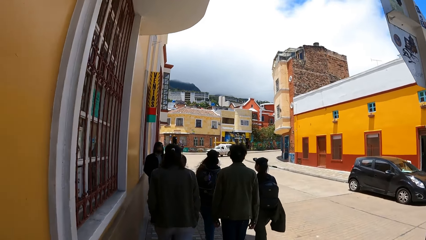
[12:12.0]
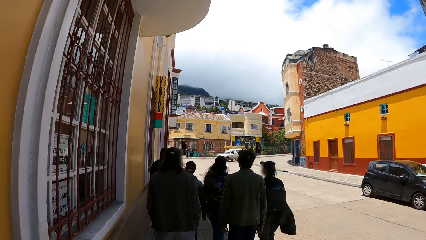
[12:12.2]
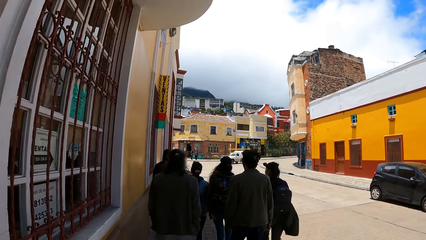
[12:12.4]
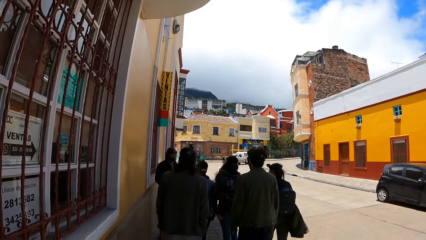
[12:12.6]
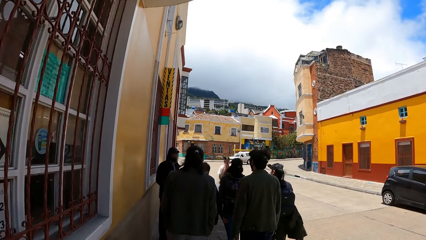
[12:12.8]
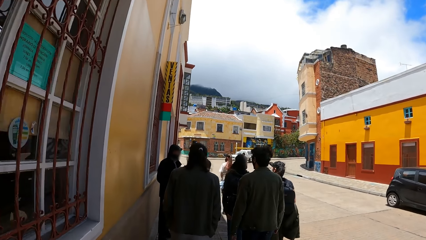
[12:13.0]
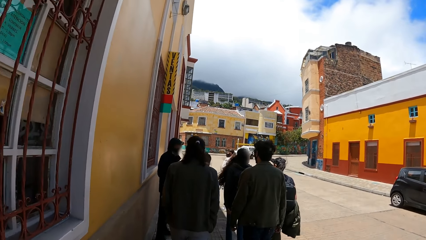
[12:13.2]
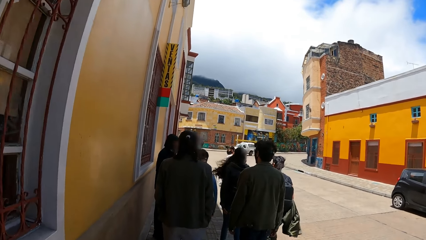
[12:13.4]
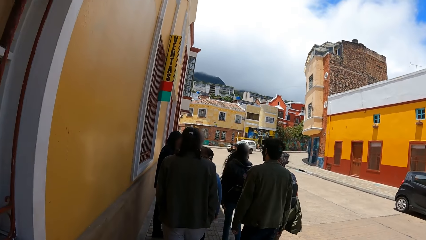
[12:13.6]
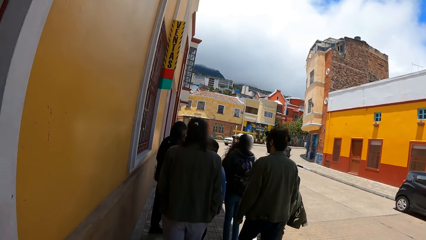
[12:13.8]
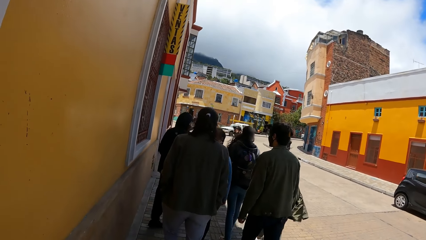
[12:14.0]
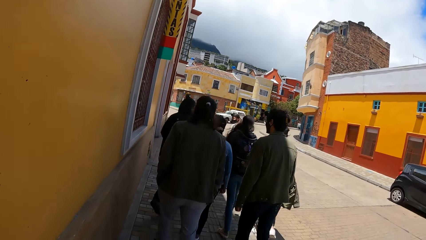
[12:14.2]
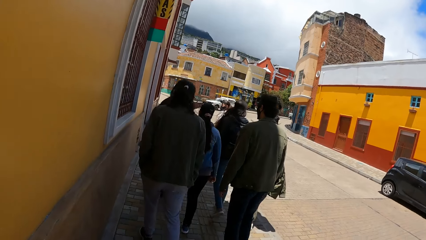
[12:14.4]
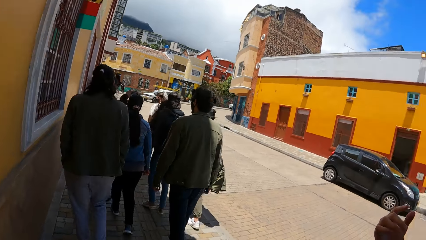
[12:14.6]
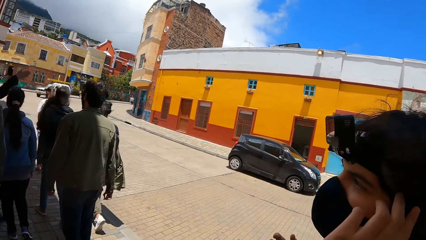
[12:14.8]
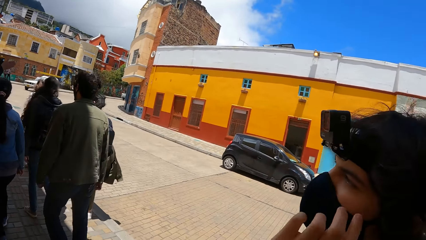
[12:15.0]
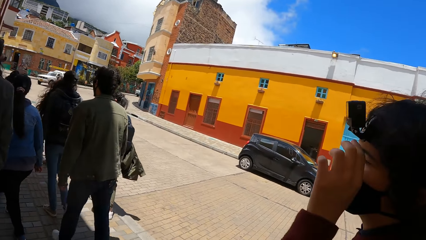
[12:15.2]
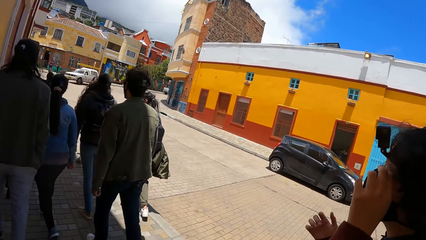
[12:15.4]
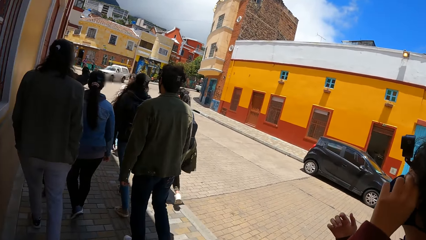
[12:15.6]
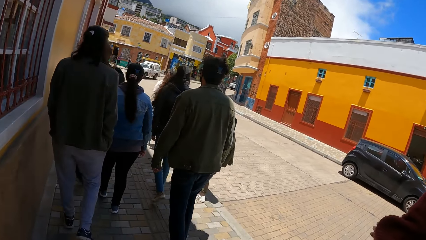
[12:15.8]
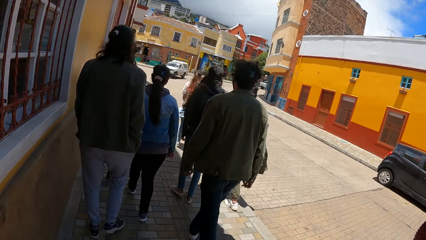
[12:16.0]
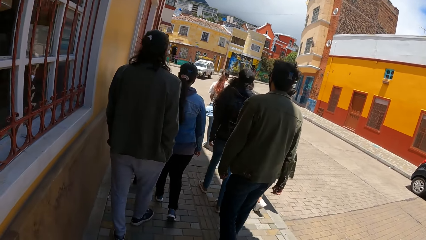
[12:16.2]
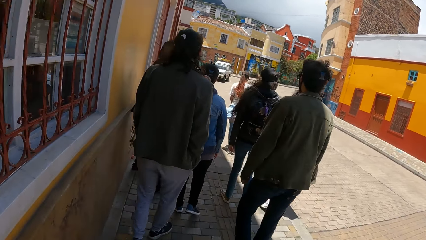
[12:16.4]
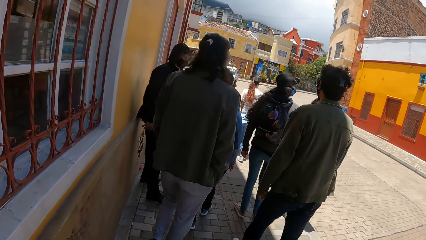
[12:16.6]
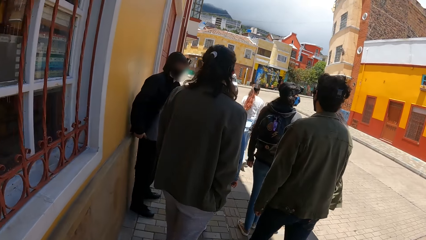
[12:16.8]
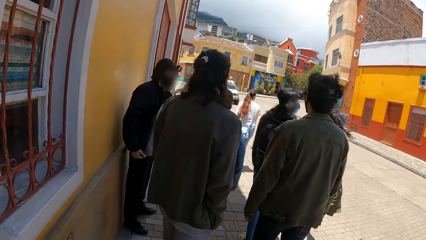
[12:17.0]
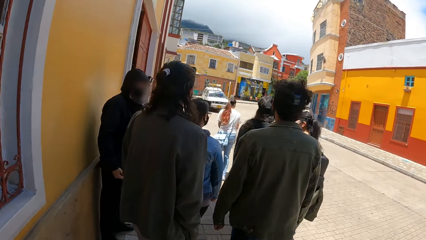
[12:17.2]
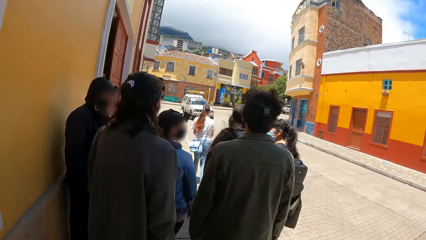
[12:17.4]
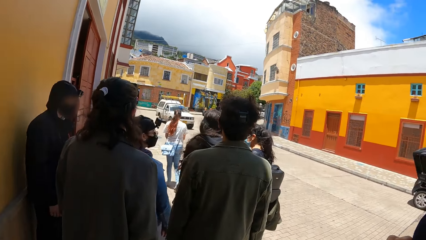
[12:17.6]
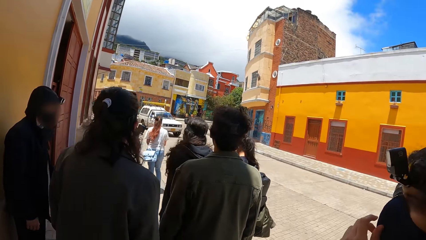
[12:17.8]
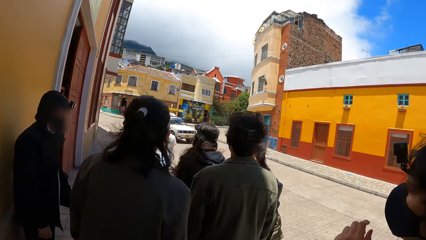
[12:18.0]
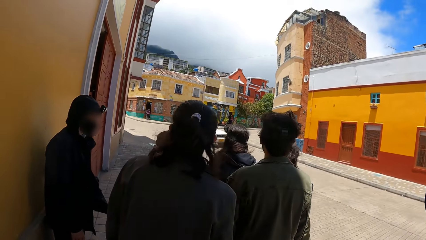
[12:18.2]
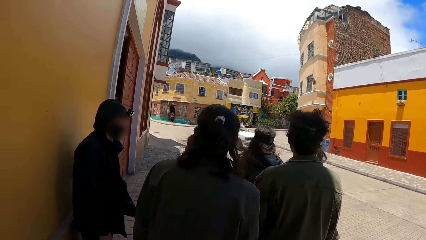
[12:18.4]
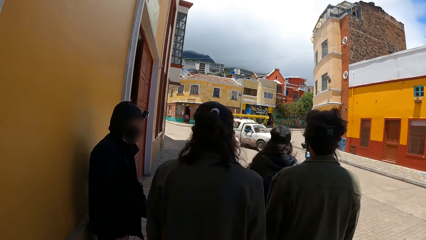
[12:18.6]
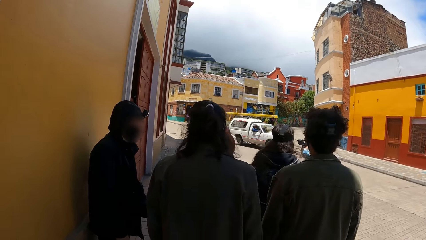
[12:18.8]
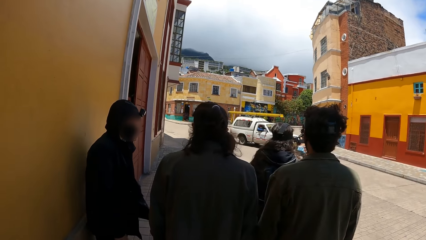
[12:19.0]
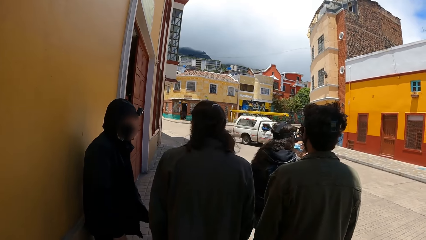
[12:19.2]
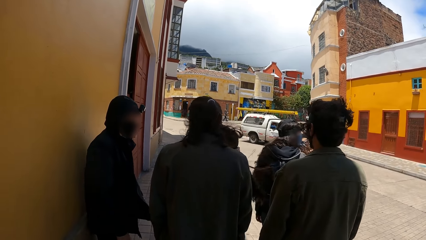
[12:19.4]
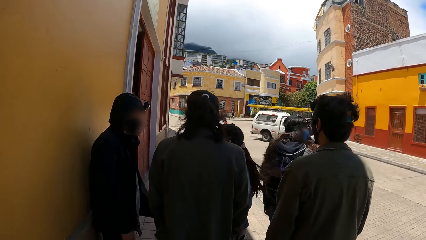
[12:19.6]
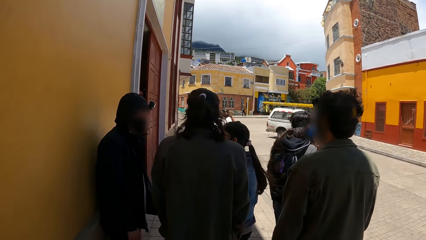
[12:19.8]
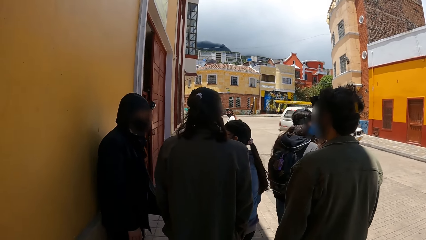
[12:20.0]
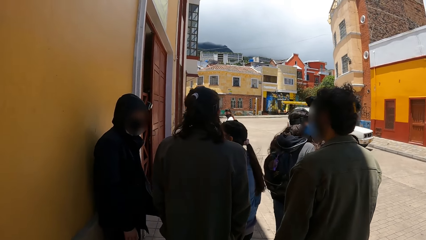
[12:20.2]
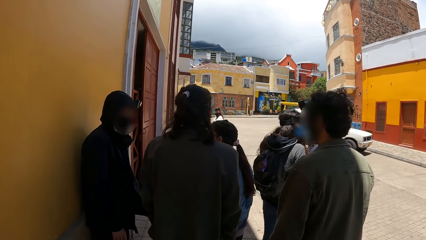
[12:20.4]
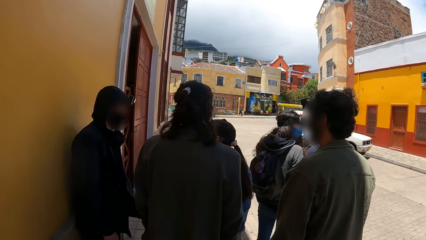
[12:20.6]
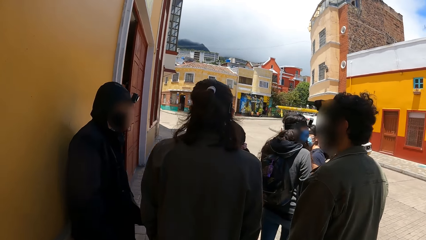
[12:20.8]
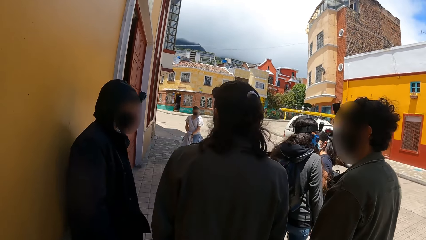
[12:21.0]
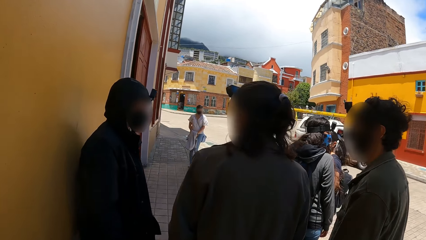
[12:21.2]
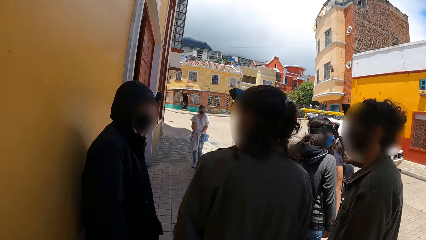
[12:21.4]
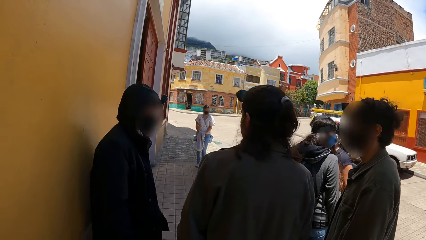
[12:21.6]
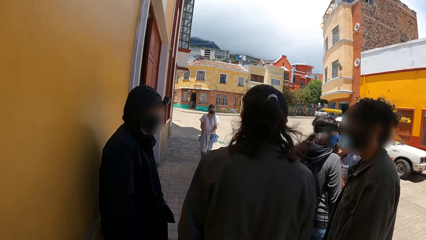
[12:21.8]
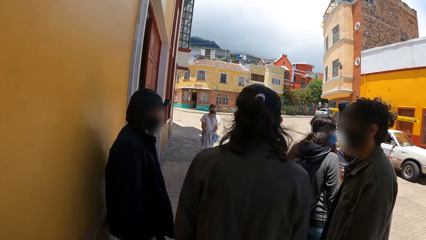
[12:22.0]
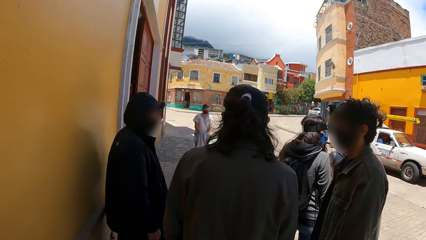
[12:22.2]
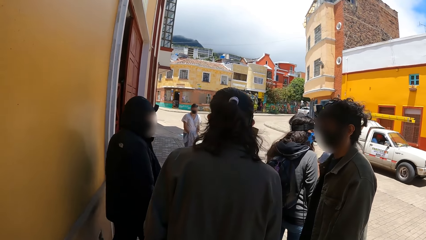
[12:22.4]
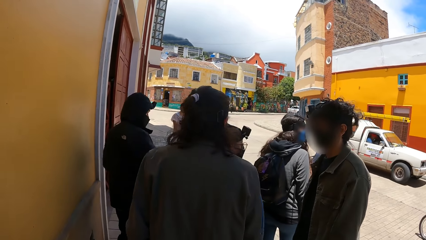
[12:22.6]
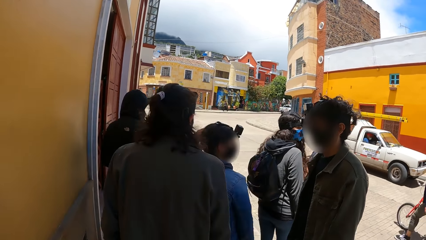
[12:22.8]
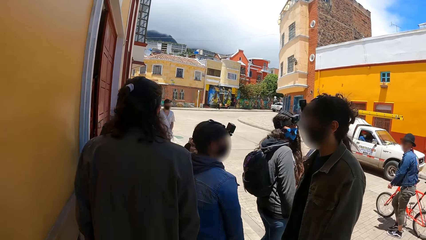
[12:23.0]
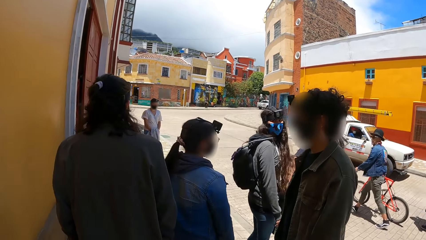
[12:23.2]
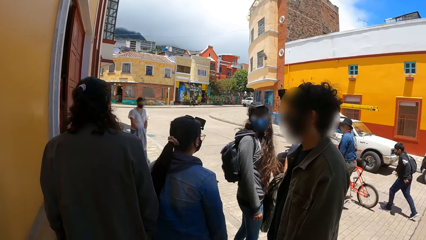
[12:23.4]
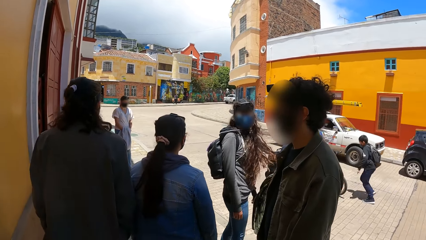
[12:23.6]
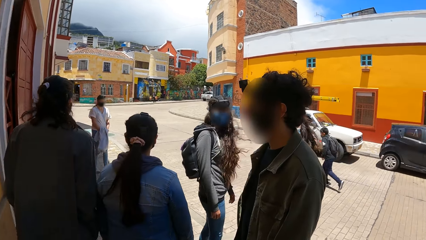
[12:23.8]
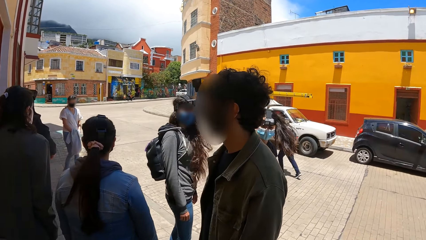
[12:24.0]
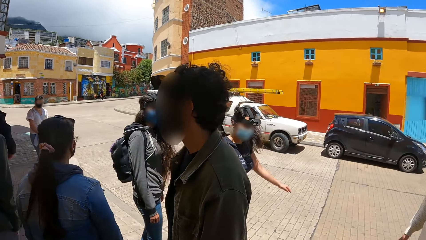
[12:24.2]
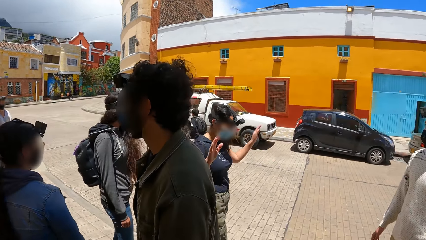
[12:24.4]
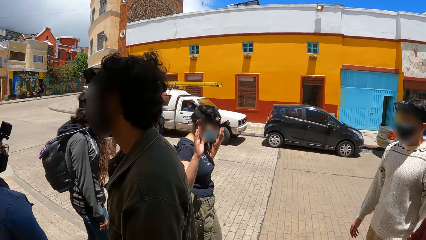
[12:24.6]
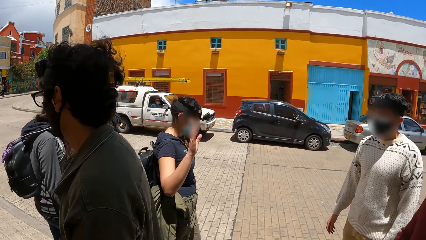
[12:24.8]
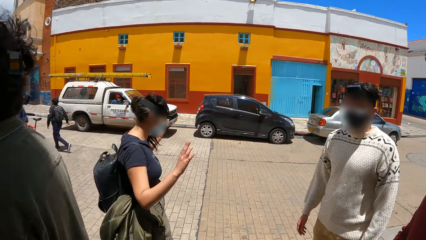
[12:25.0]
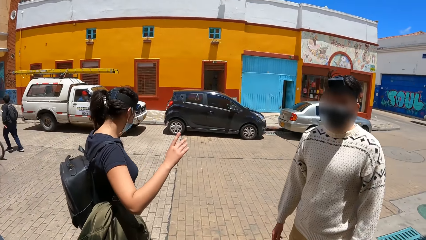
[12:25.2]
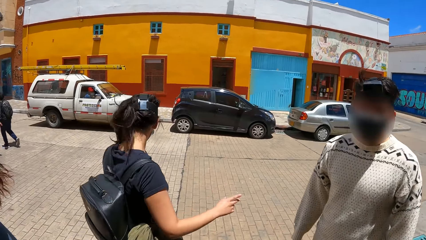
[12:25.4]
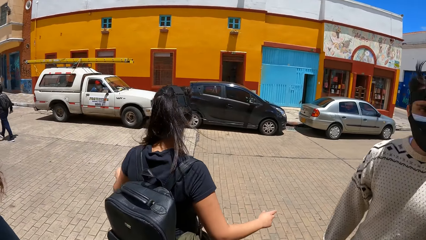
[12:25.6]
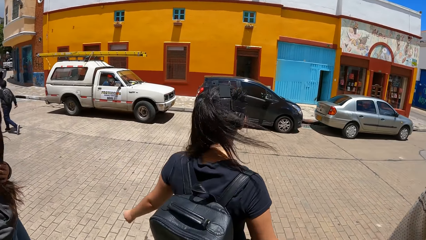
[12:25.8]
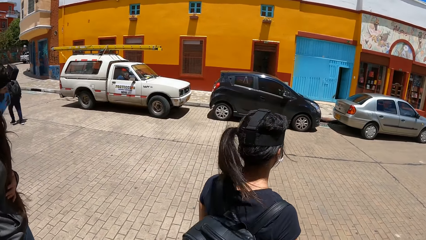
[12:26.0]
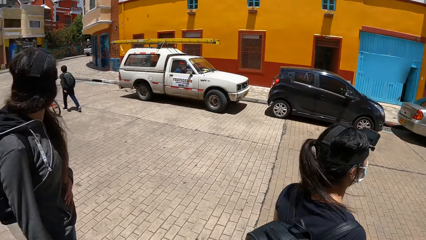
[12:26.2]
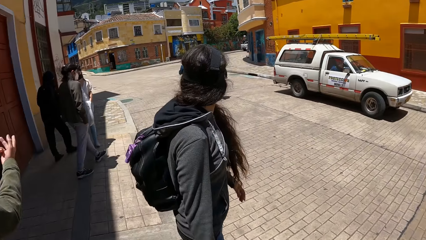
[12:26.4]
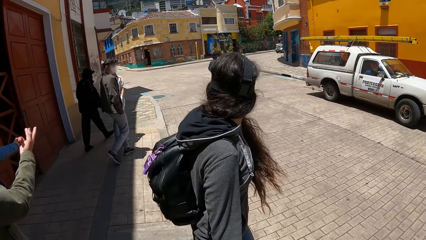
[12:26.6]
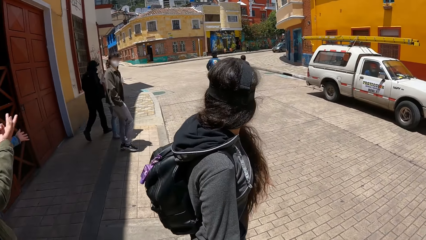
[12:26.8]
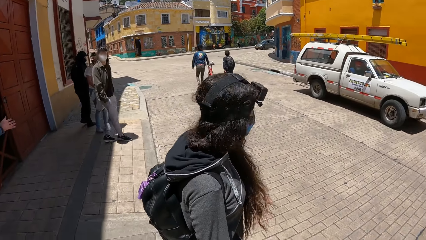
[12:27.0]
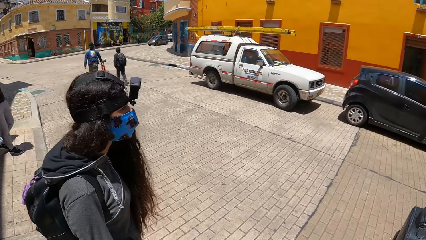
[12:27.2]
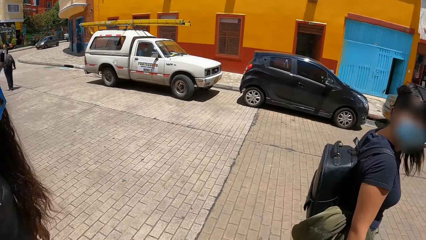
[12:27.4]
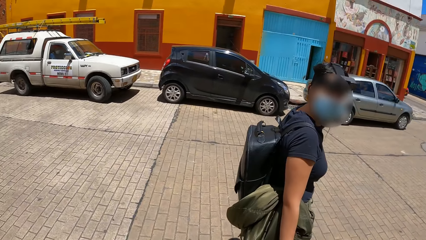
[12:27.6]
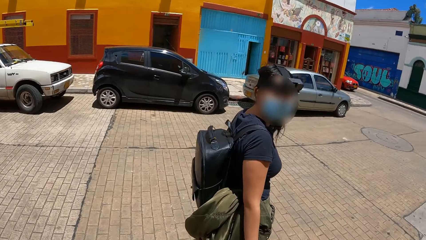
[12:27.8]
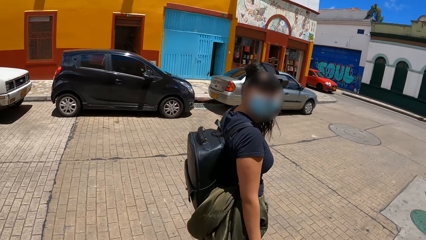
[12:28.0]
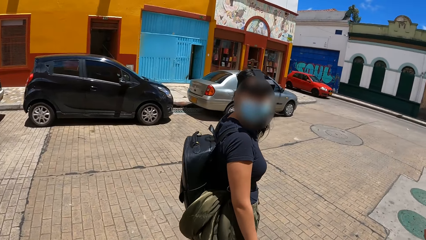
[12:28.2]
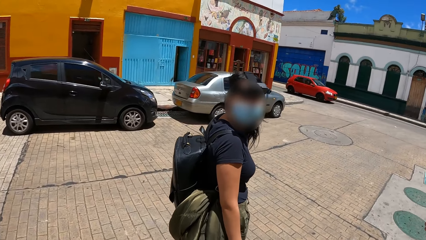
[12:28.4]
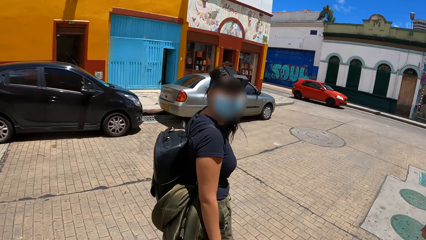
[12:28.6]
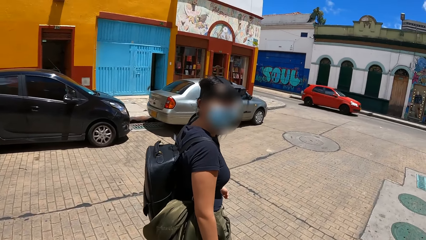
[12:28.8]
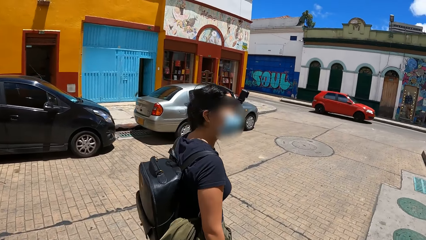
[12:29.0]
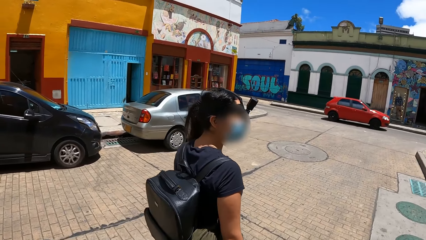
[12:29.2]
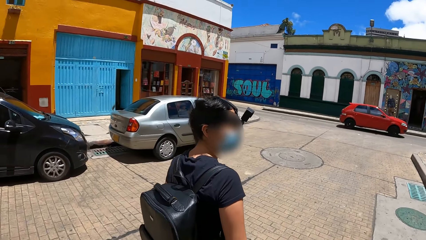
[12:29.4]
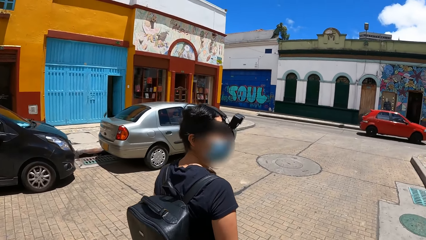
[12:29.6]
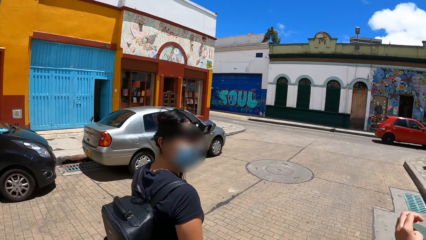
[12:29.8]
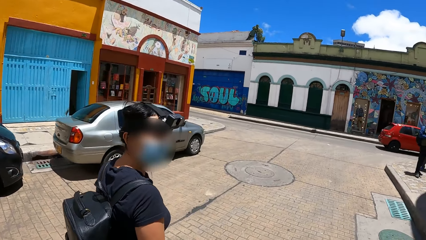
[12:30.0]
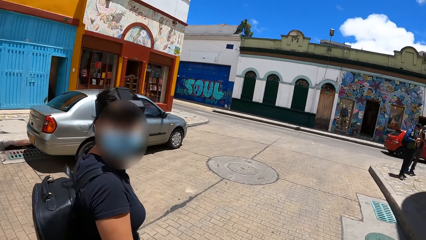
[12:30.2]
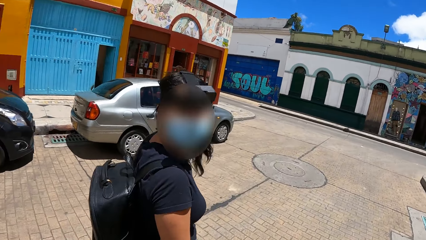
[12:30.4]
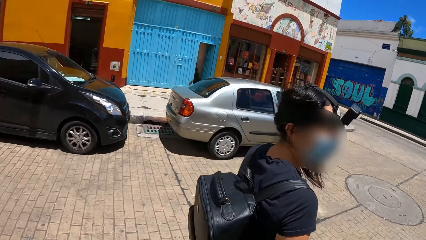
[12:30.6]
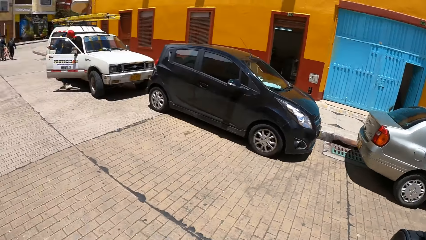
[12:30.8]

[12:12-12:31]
The man adjusts a mask on the face and touches his face with his left hand. The camera wearer walks on the sidewalk of the road and looks around. A bicycle rides past them. A woman raises her hands. The woman interacts with the camera wearer. They cross the road.
